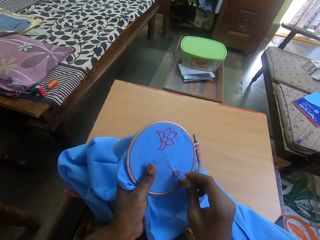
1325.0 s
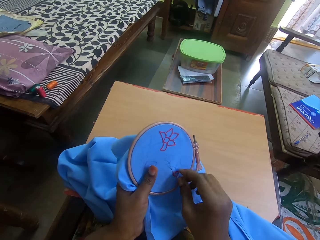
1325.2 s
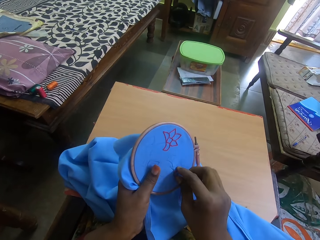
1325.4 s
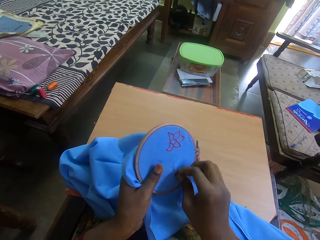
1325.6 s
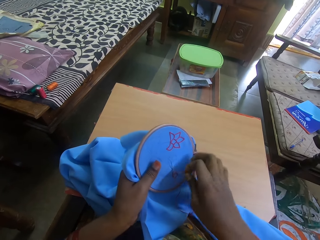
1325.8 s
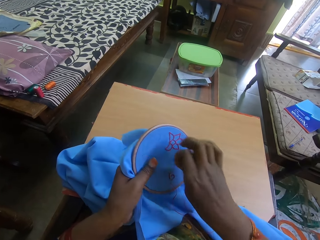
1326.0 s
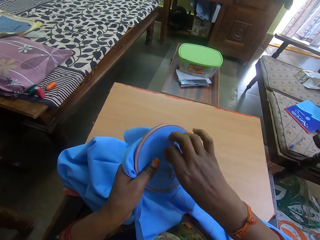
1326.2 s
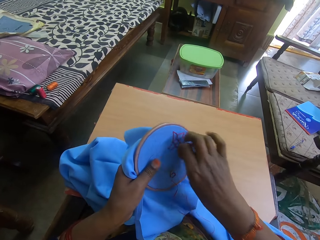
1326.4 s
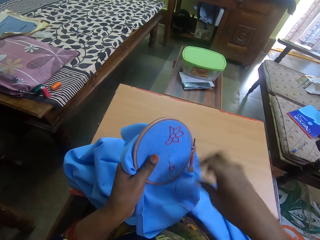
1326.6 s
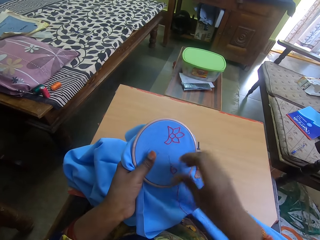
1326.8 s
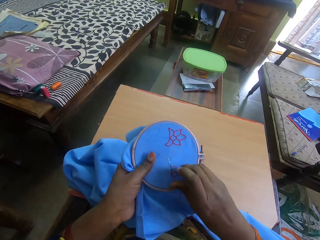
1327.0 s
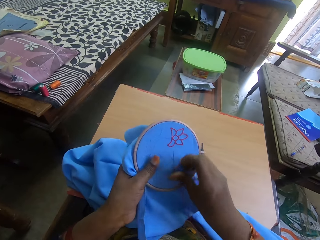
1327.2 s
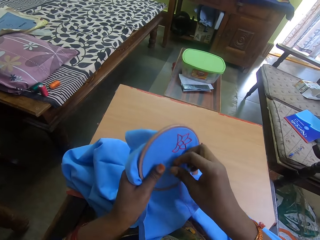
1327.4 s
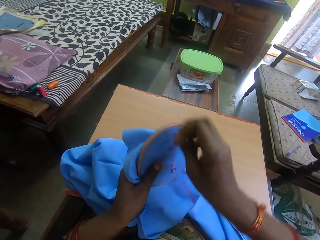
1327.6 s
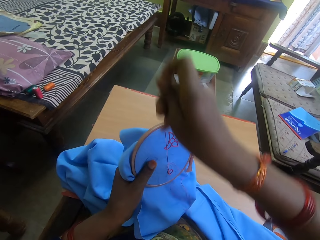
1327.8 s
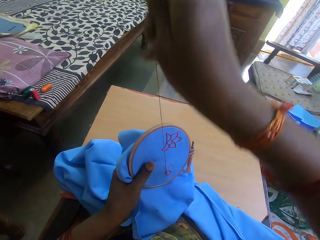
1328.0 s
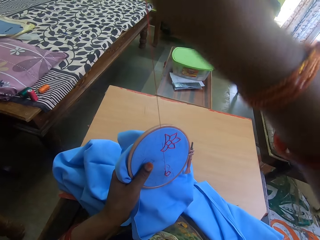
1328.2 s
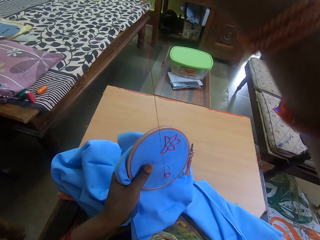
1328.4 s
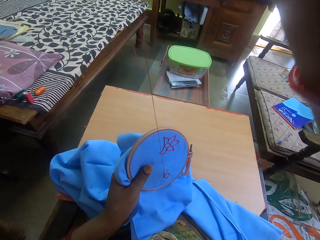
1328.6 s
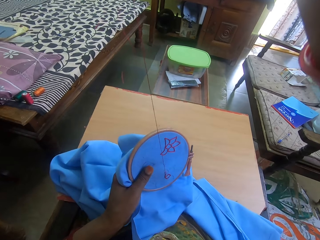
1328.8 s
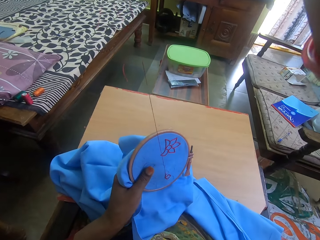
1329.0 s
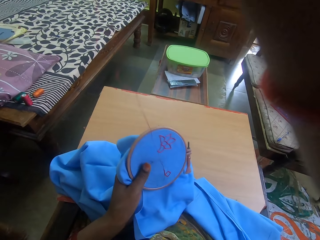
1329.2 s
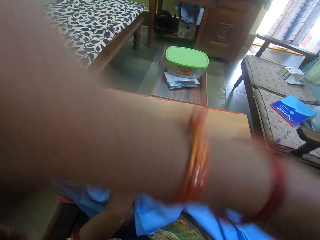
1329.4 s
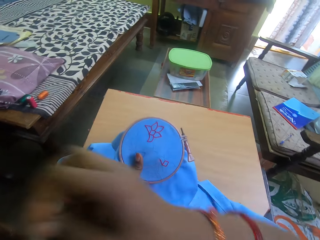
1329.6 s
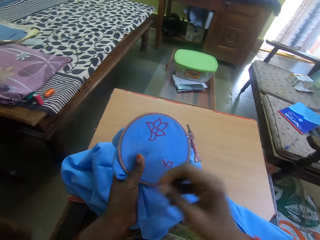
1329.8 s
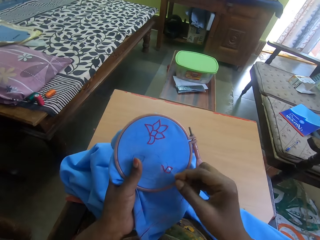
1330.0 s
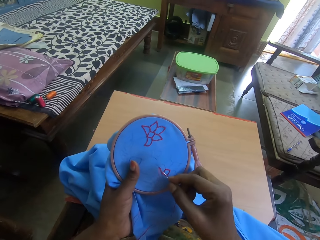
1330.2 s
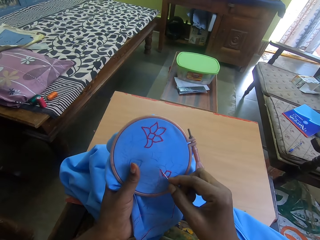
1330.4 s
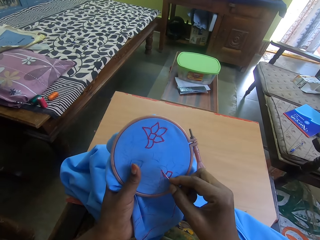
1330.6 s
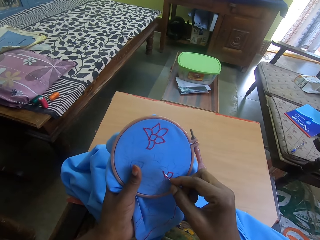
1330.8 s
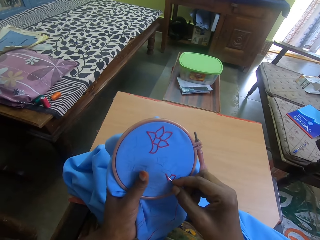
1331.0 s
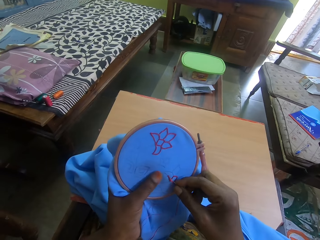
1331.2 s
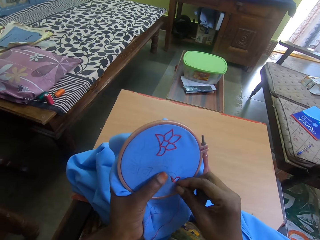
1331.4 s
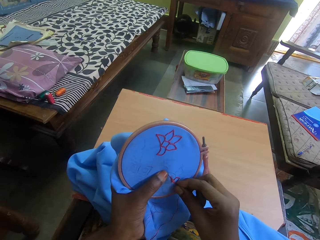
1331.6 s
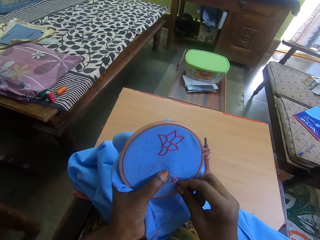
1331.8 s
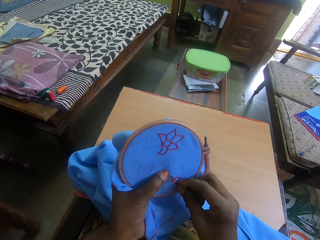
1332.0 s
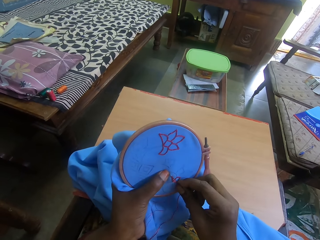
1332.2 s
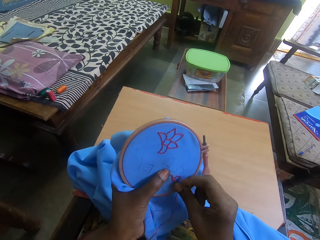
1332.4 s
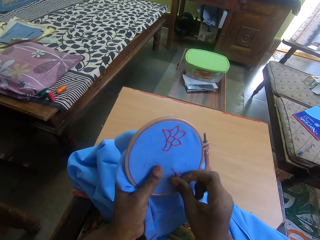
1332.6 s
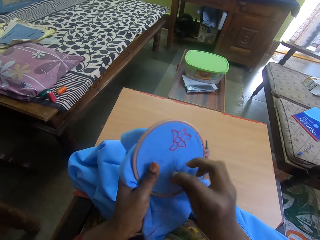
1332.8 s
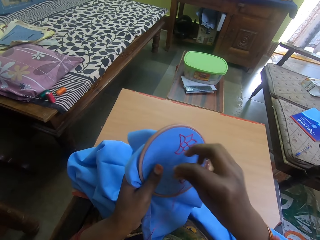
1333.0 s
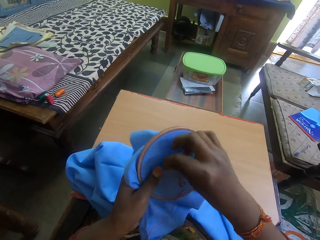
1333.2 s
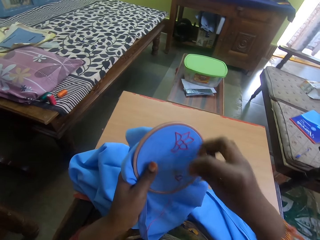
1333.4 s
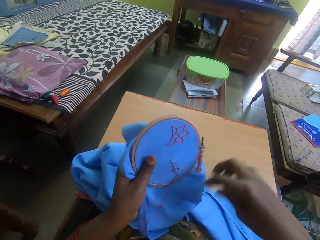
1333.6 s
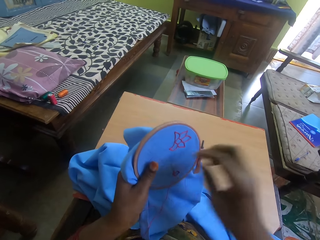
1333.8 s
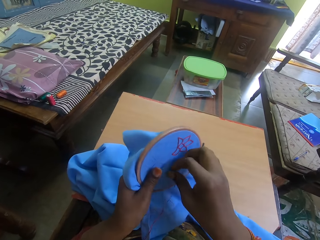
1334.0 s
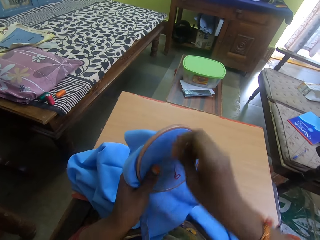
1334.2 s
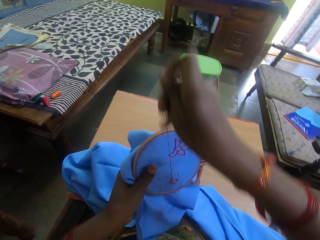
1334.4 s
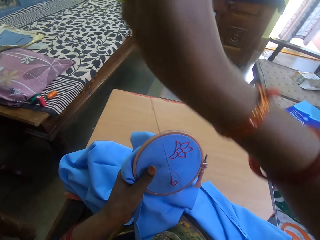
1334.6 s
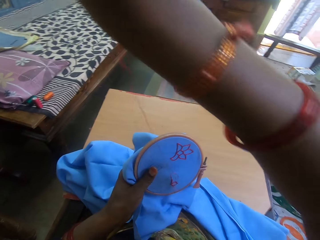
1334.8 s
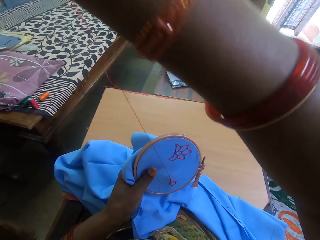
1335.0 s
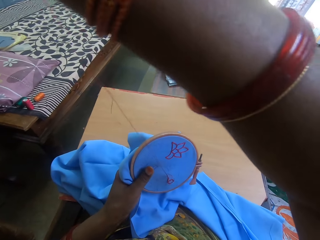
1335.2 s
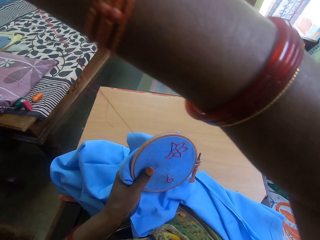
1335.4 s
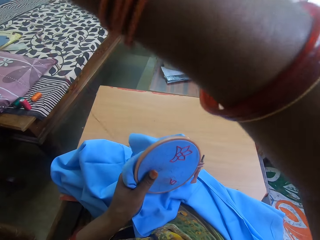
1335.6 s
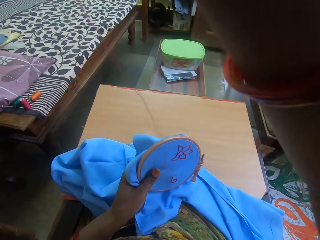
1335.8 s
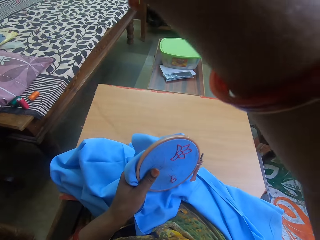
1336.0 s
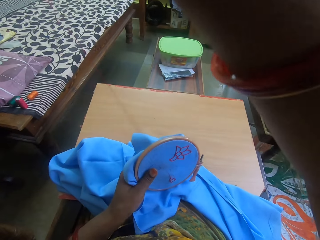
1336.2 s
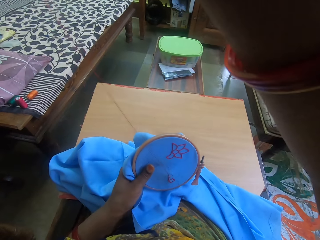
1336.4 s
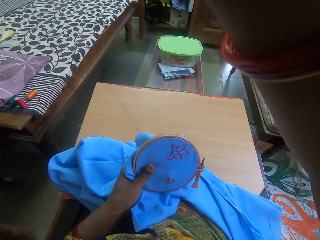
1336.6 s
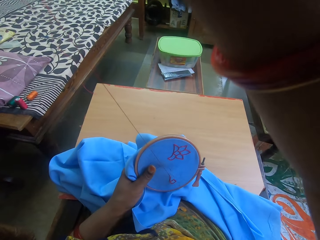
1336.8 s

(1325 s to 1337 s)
The camera wearer moves the thread behind the needle. They pull the thread on the fabric. They sew embroidery on the fabric with the needle. They move the thread behind the needle. They pull the thread on the fabric.

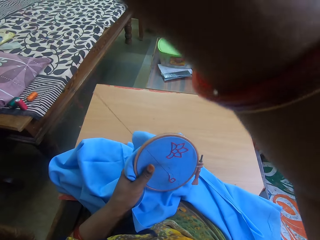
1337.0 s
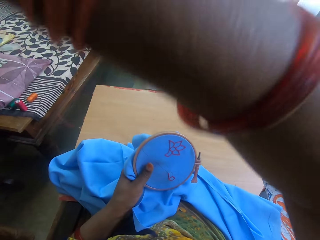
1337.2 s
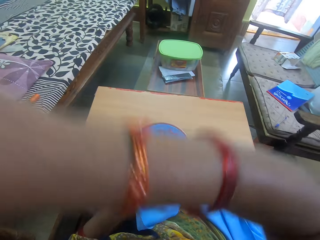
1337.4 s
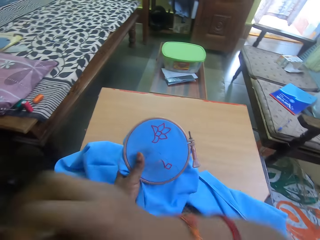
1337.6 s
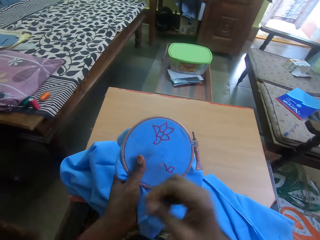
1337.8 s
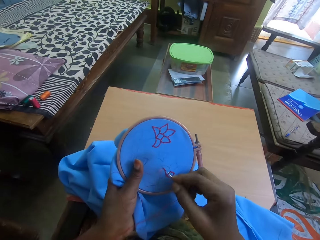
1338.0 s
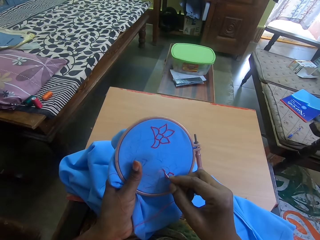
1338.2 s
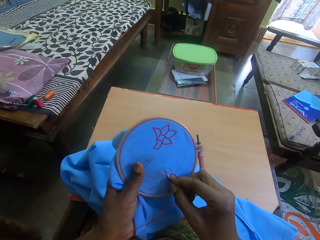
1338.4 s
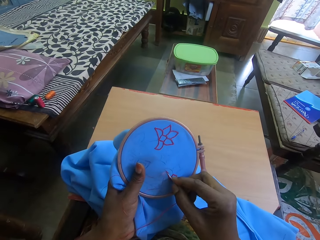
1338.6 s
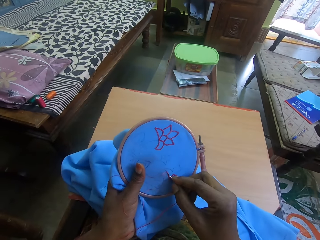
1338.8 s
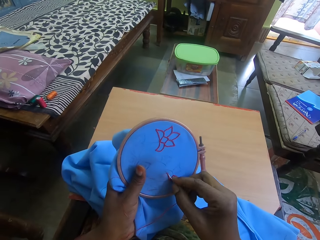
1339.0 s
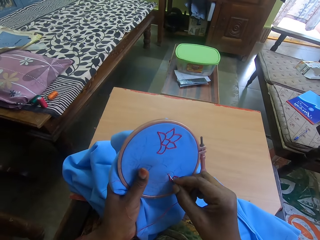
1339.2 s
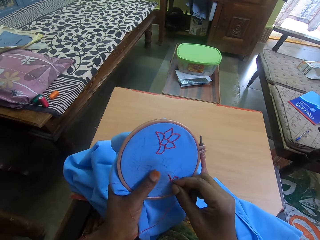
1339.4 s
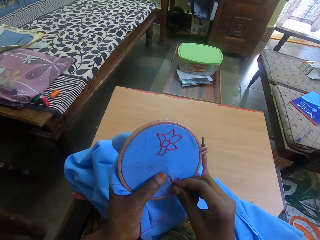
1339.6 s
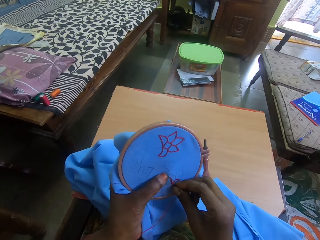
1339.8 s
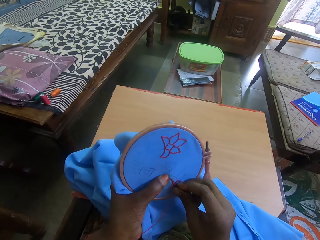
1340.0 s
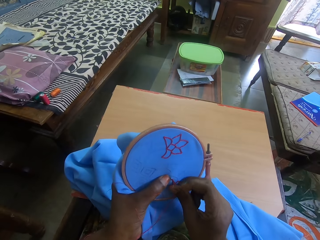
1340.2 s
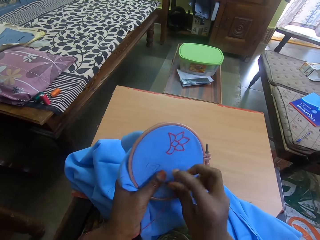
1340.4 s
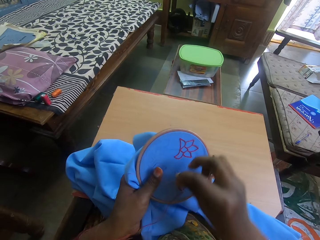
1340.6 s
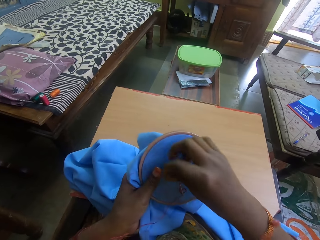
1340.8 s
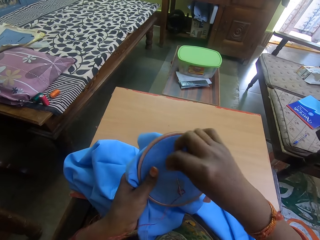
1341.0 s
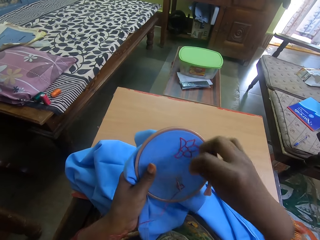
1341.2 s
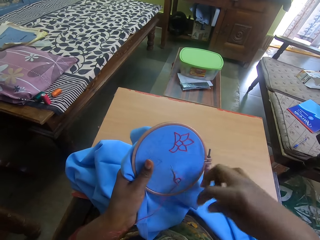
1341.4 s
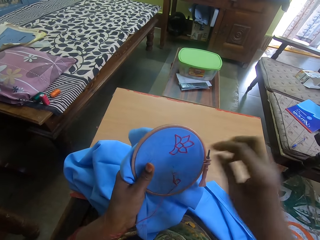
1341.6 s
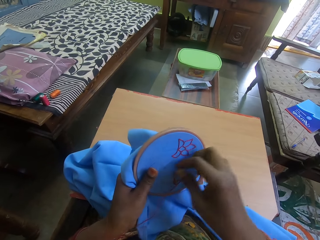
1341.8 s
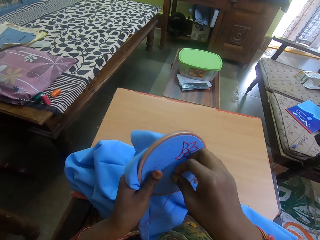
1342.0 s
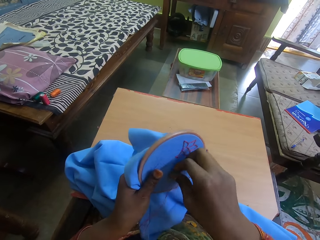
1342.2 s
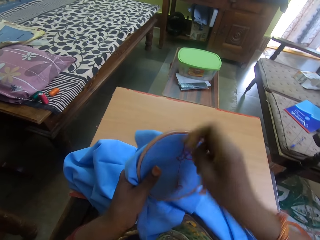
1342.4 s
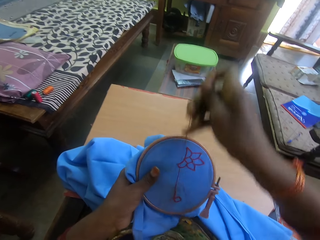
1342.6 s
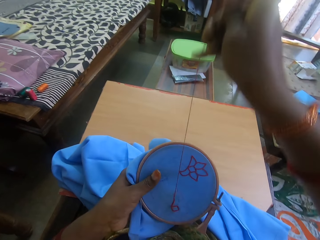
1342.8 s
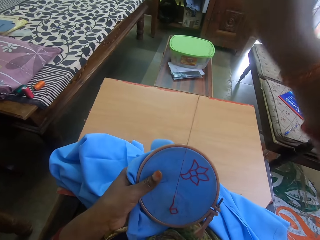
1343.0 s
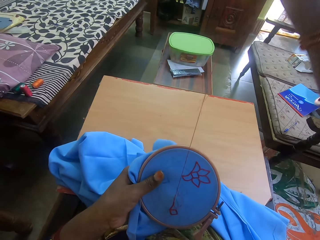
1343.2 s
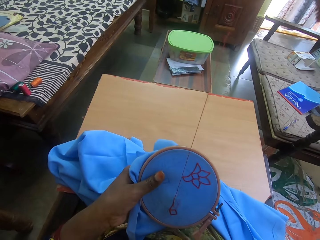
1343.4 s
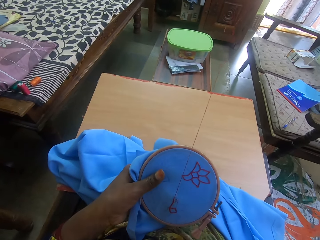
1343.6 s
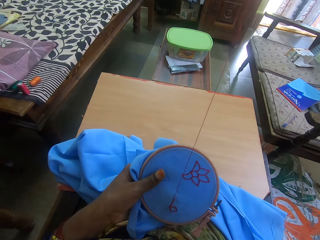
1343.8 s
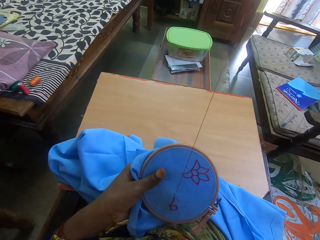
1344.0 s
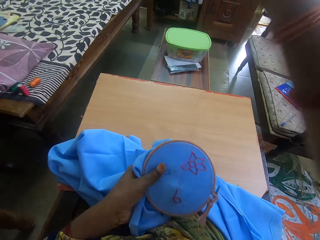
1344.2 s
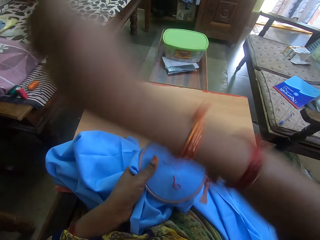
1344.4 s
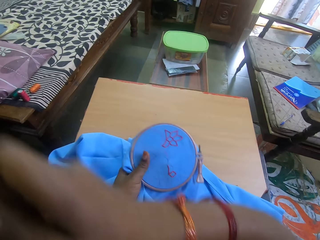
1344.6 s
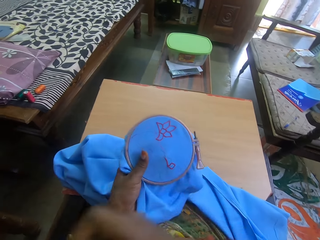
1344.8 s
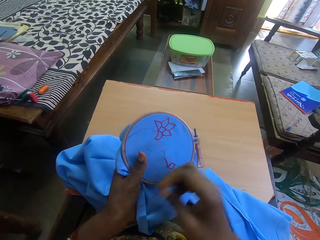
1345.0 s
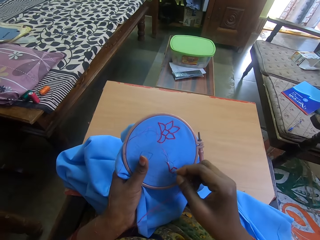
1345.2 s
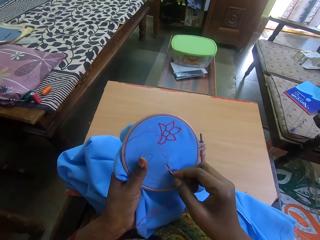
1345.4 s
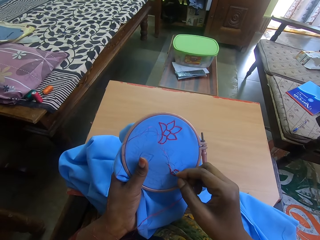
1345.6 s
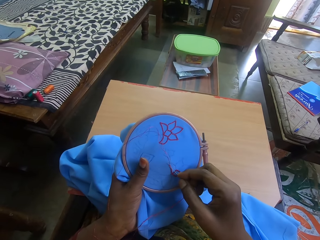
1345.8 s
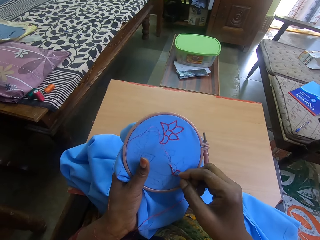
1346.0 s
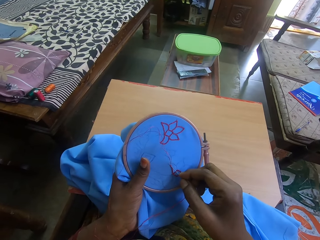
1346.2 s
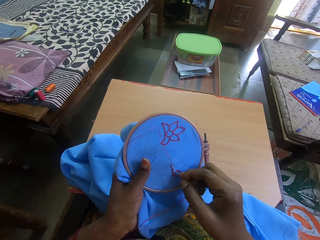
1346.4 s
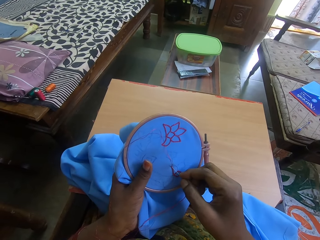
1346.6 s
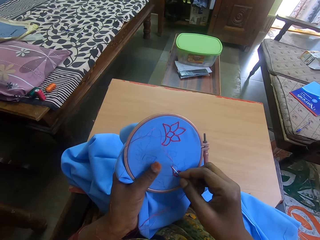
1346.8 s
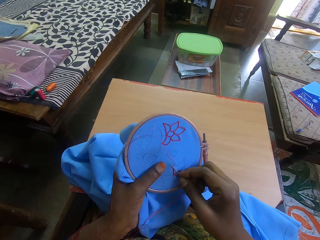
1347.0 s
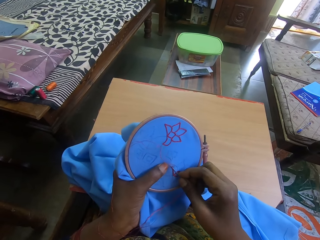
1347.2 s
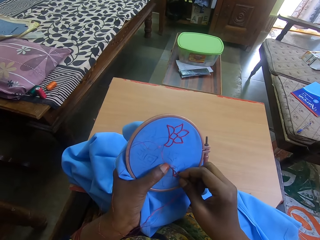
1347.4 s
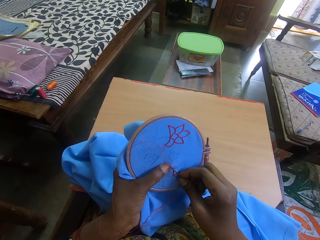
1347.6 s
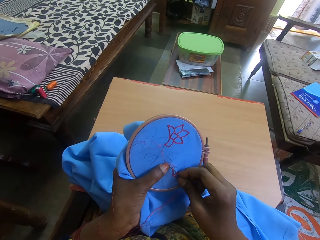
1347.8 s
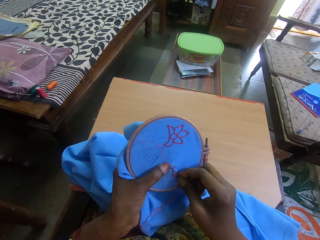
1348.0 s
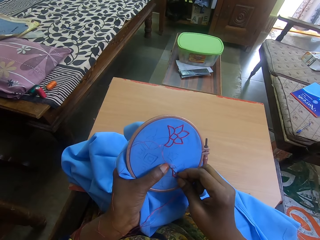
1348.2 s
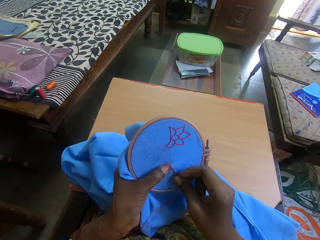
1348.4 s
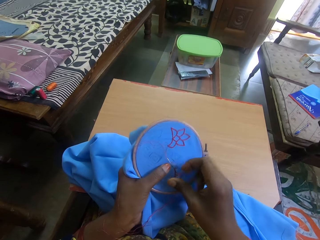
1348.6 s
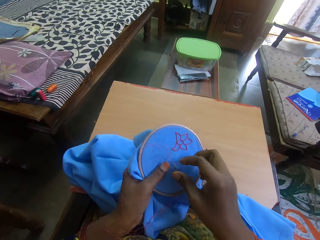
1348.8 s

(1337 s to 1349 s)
The camera wearer sews embroidery on the fabric with a needle. They move the thread behind the needle. They pull the thread on the fabric. They sew embroidery on the fabric with the needle.
